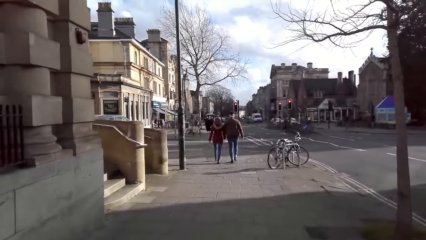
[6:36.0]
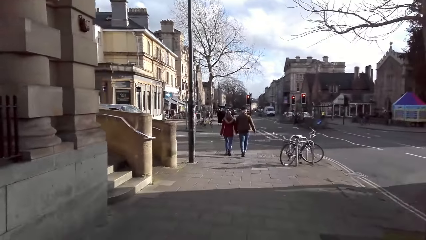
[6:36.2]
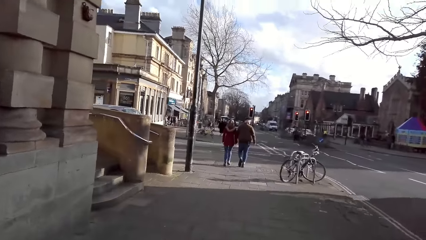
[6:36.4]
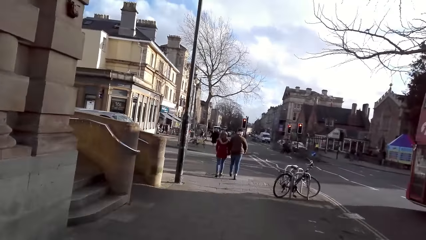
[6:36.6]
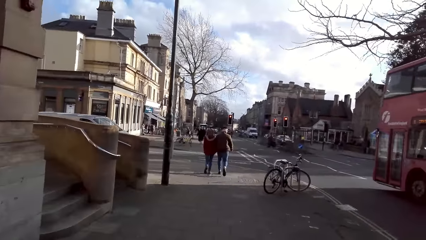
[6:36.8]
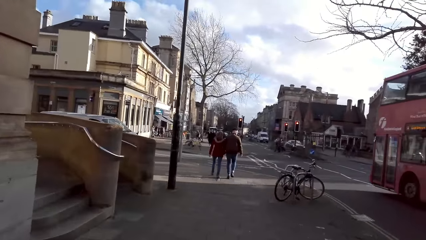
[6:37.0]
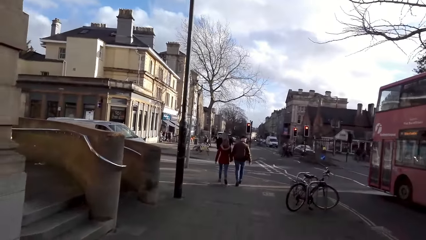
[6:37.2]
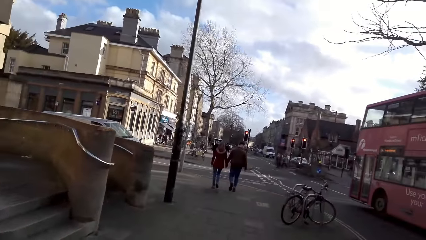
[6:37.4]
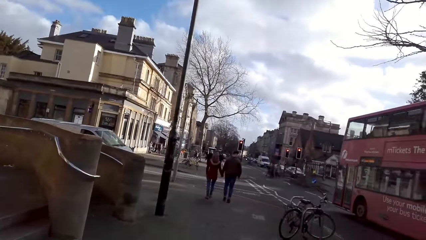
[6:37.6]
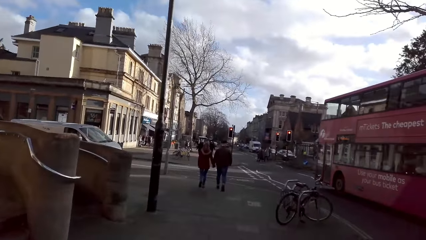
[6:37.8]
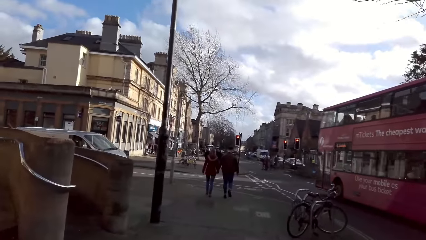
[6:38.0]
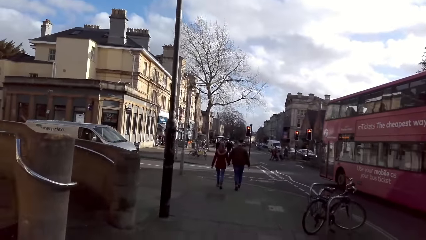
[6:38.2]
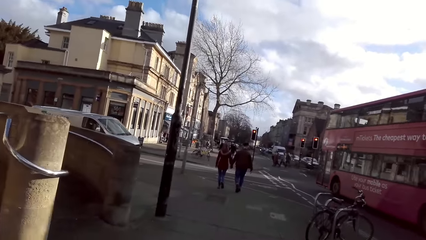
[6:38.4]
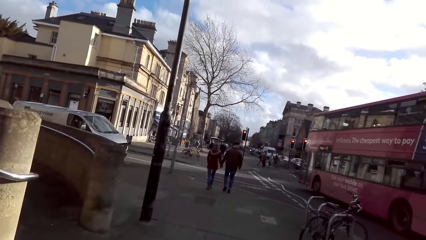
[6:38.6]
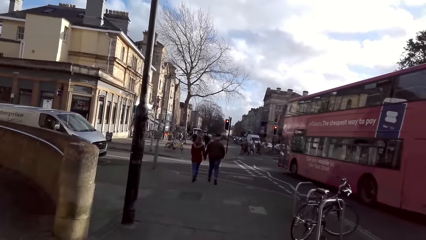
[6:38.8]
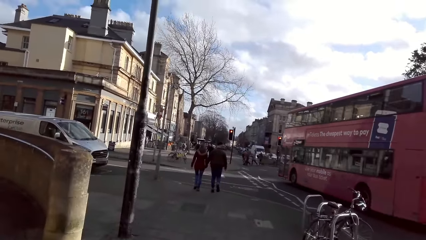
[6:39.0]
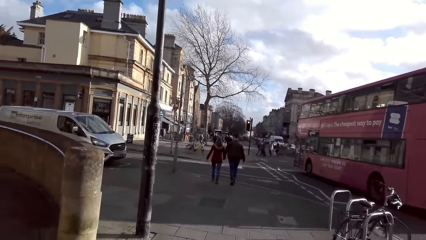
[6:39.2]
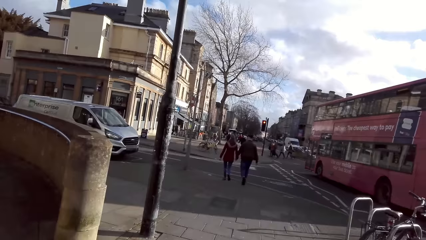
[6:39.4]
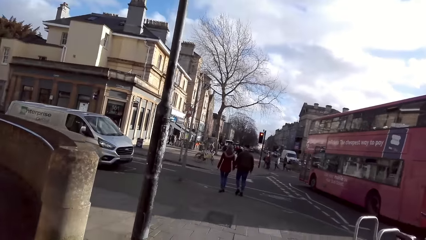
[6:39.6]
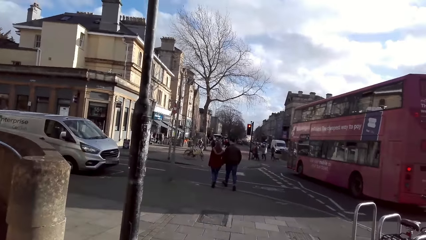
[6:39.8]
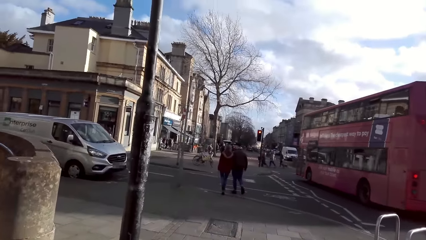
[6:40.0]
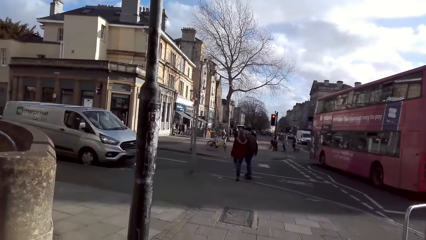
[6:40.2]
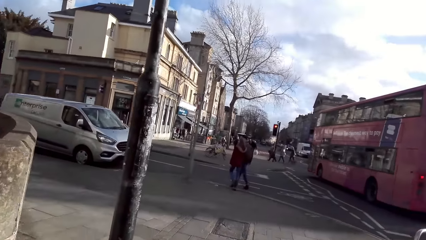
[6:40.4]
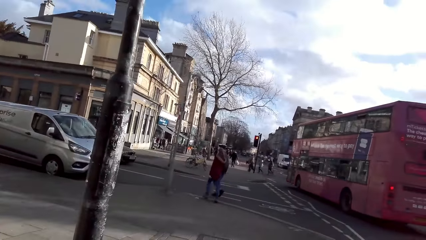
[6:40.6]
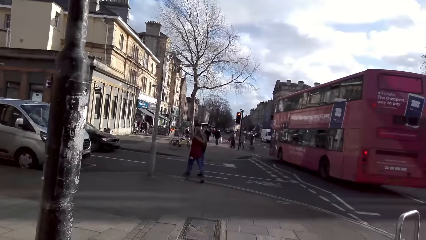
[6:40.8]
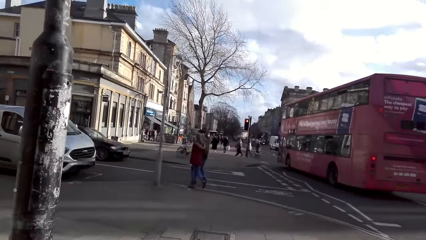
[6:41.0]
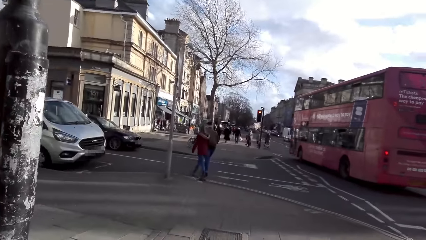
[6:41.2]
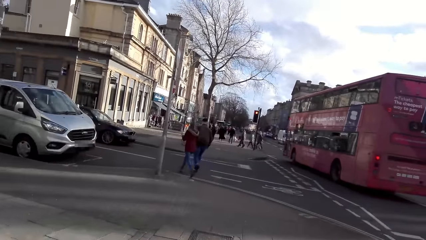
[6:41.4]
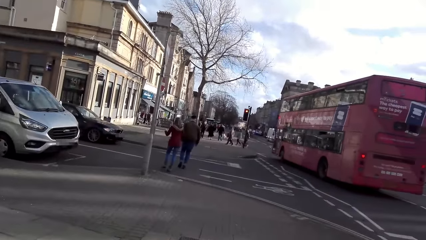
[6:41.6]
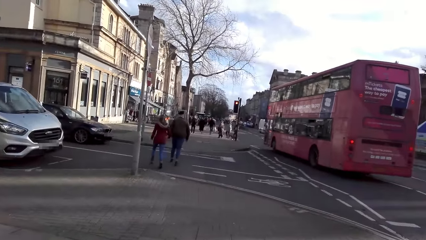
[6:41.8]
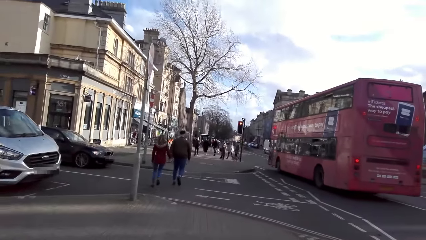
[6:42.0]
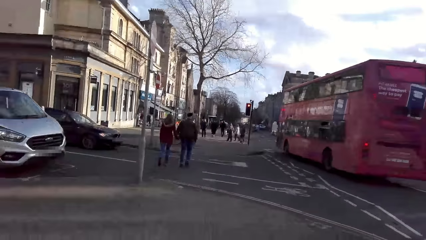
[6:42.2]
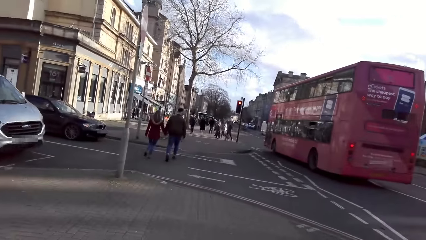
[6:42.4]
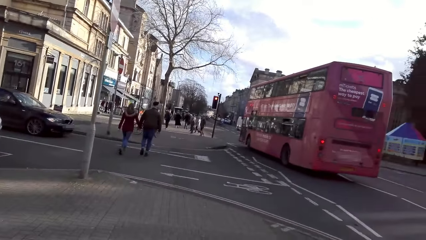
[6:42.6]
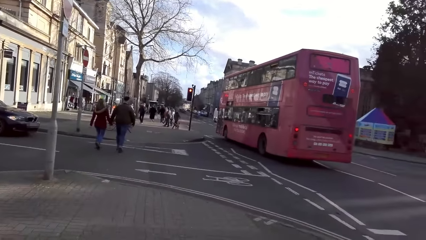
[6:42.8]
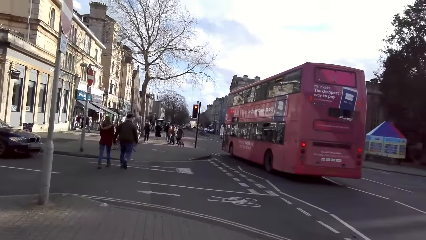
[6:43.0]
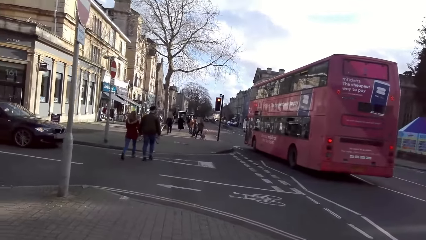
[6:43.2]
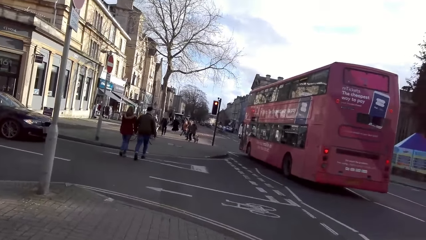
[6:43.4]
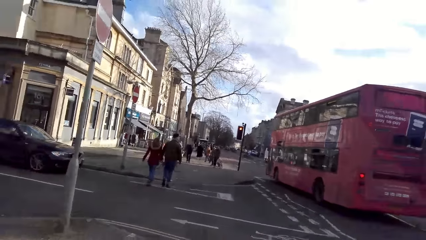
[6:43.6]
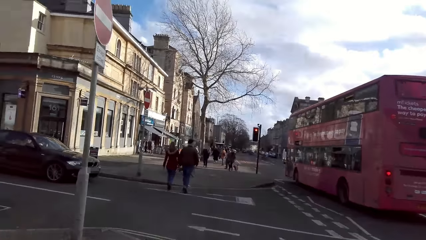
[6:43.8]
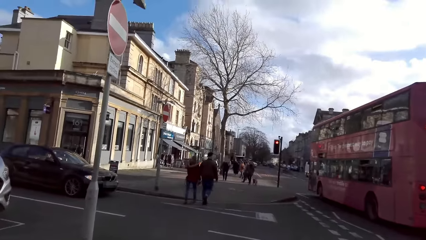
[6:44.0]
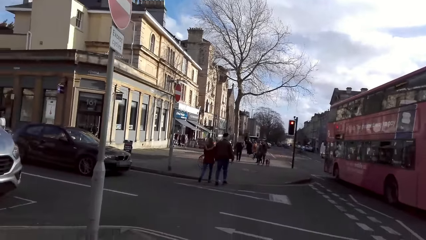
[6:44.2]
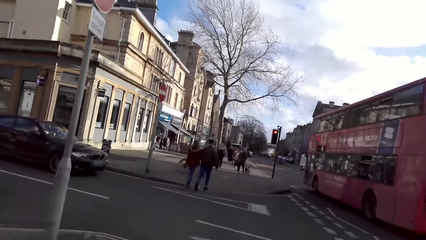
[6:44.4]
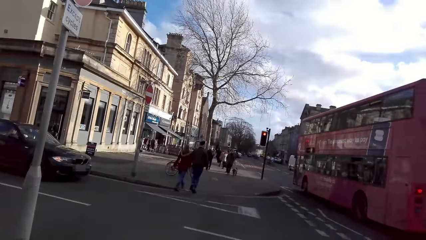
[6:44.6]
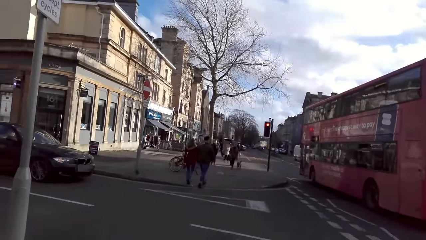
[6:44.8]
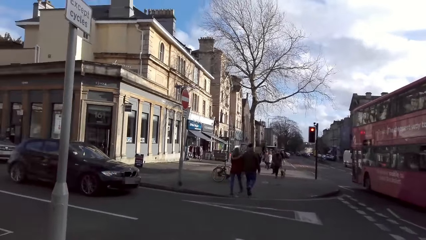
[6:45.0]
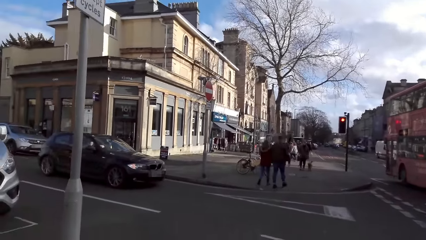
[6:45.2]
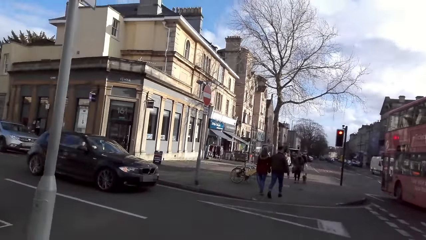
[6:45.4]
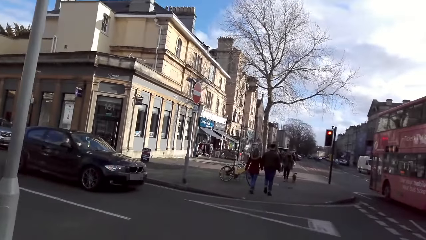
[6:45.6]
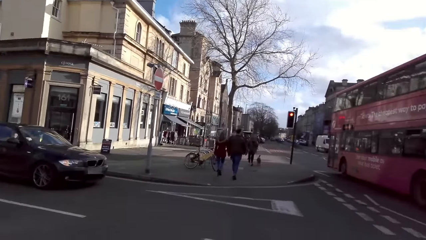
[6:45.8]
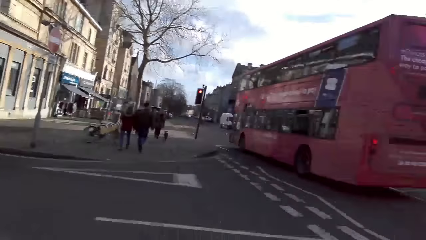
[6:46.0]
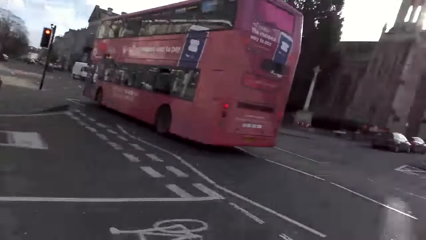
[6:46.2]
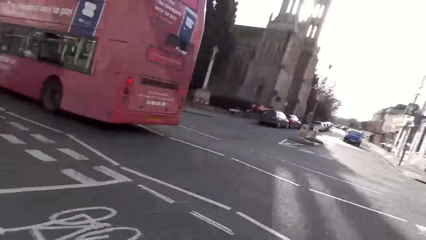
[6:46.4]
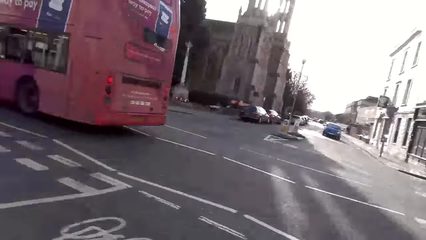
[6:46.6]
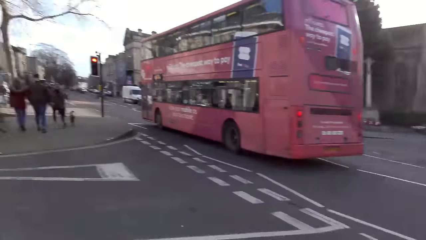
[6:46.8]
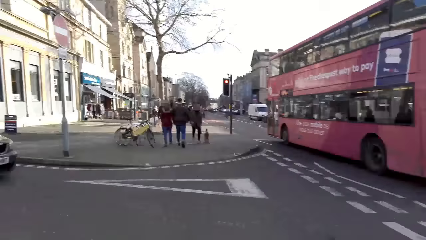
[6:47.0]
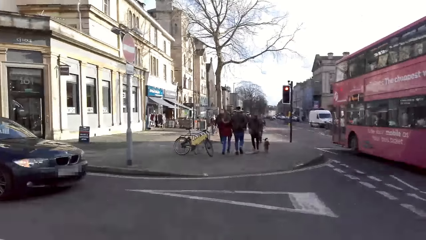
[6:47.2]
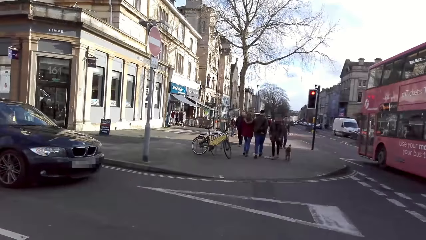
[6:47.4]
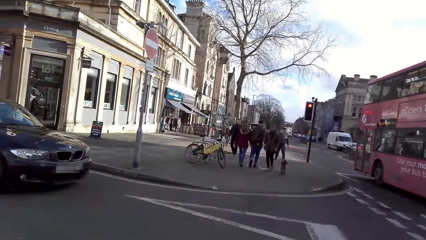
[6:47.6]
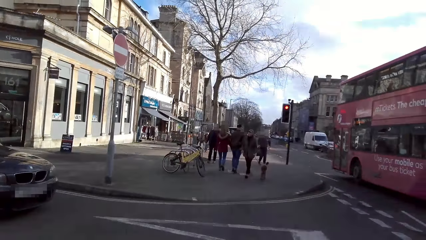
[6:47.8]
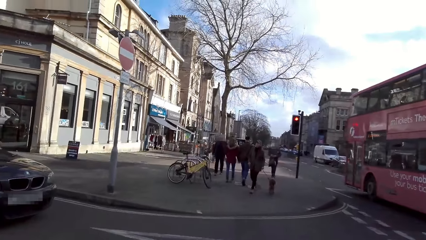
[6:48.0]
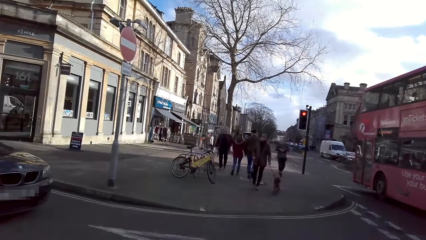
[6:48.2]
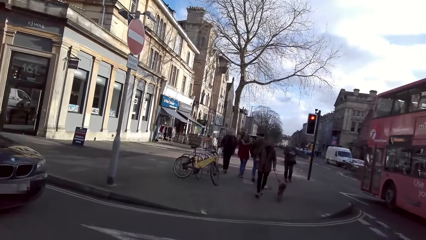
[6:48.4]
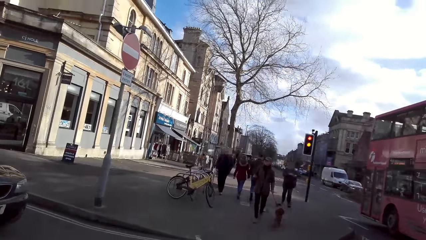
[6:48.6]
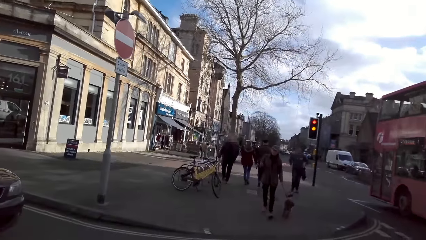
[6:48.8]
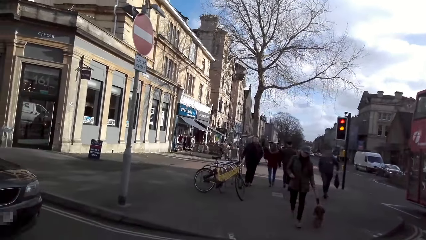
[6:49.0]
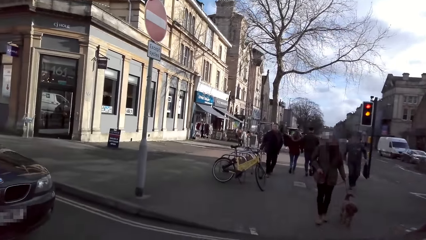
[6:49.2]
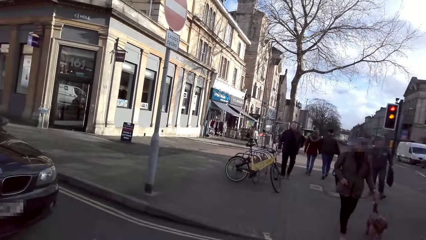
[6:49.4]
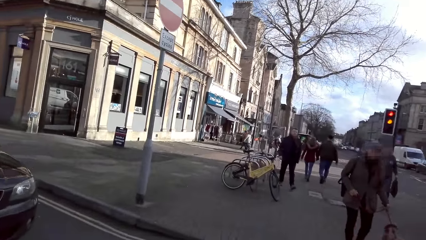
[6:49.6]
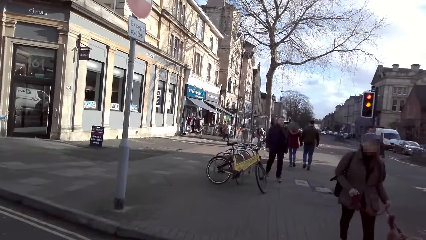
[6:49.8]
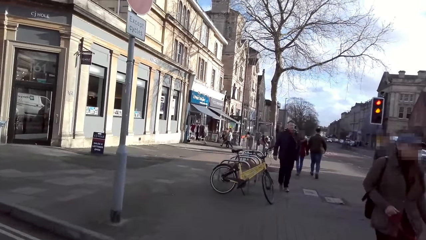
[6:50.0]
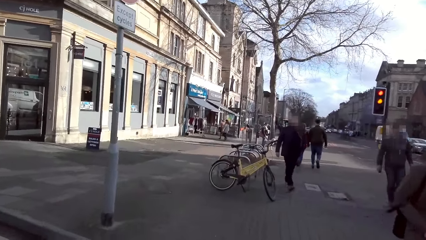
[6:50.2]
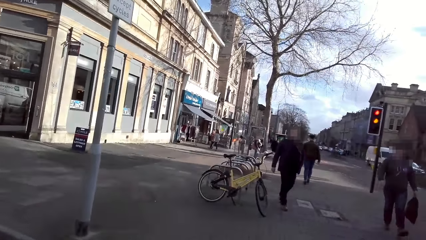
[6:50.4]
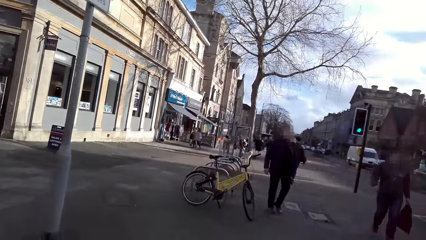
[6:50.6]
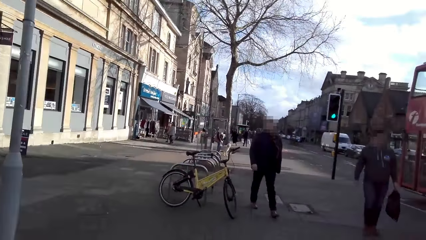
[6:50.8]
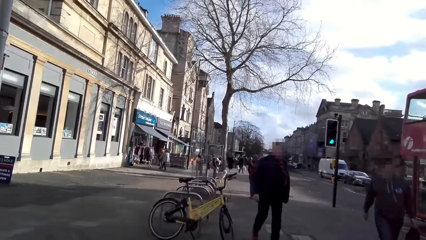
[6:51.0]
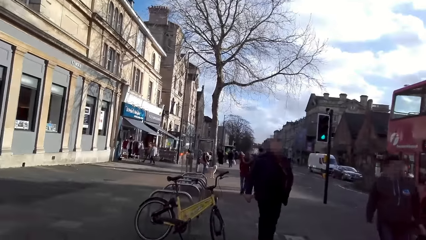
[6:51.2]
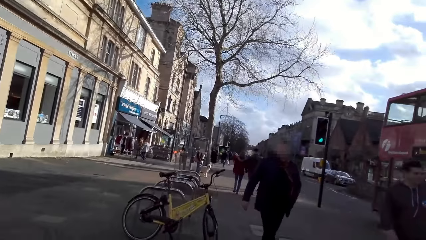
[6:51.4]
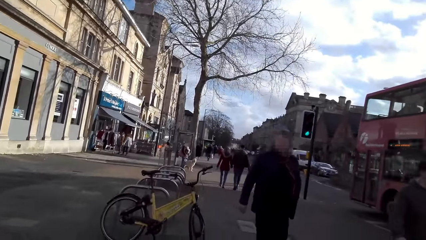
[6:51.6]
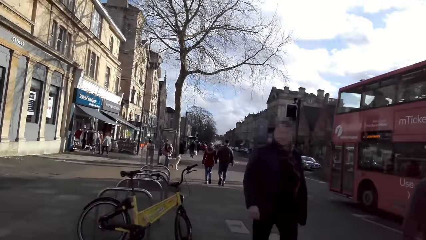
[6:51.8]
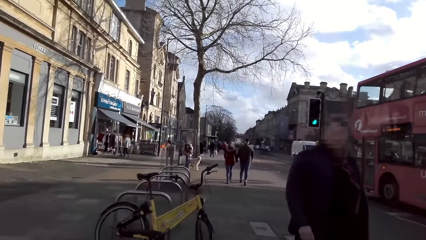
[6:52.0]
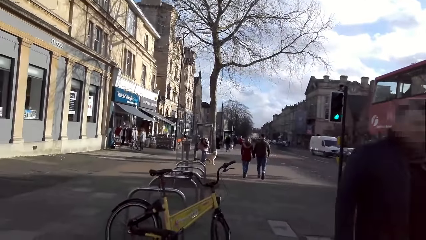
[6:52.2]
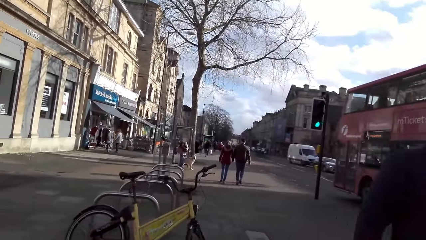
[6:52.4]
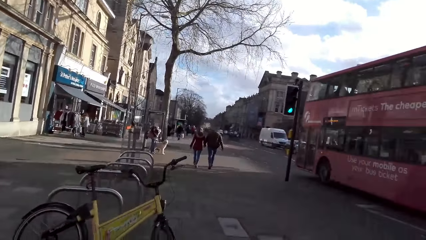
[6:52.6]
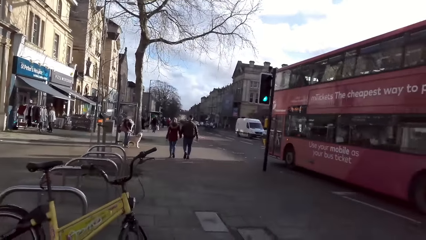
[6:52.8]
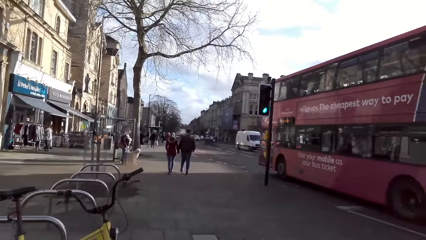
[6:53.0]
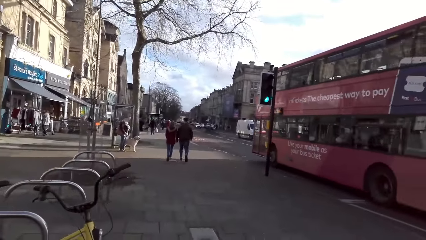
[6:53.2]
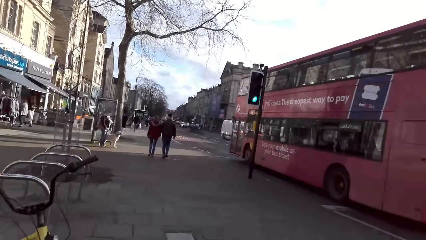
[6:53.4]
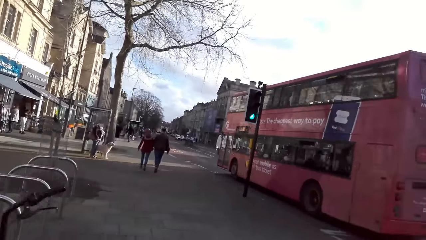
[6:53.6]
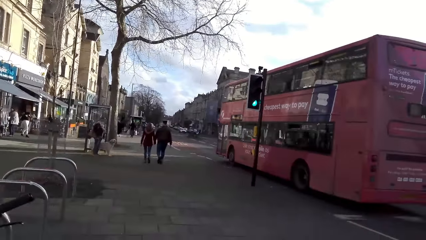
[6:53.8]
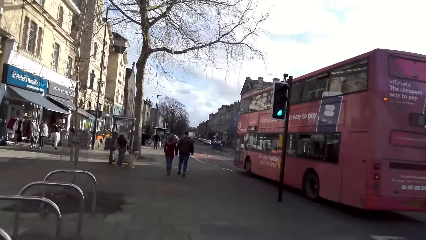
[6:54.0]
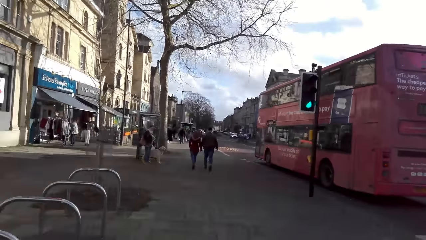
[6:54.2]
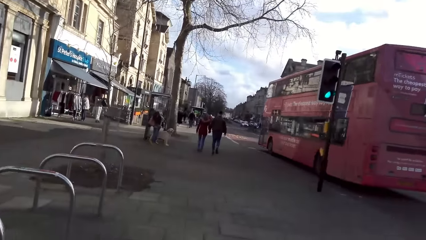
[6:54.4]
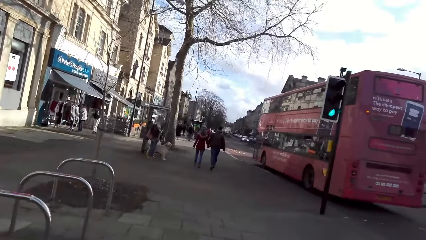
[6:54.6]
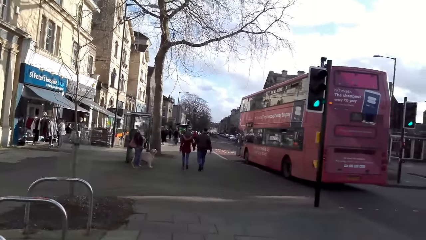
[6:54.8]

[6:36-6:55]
A red bus drives past the camera wearer. The red bus drives past them.
